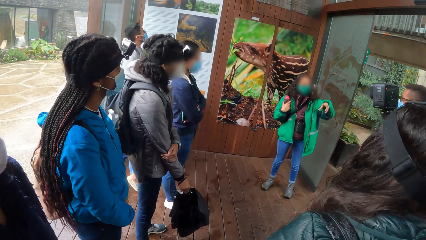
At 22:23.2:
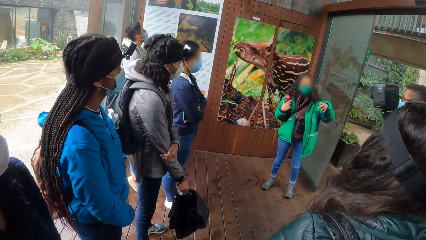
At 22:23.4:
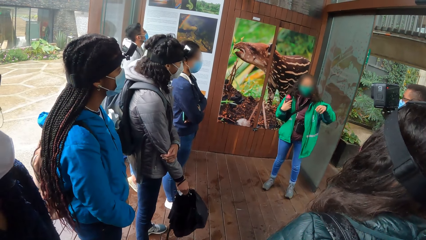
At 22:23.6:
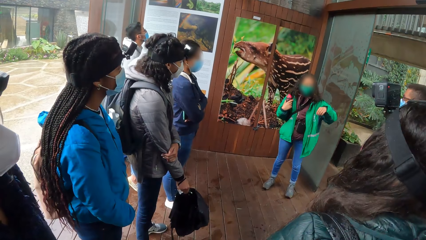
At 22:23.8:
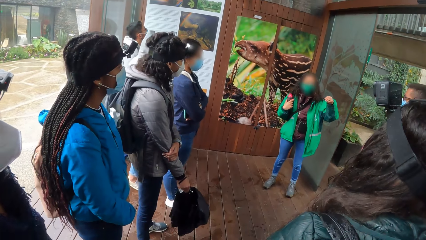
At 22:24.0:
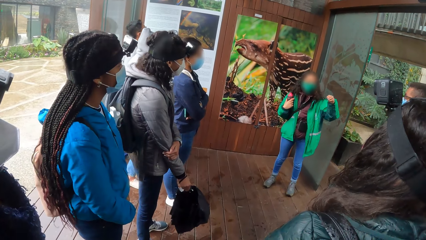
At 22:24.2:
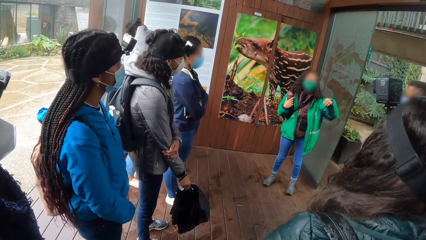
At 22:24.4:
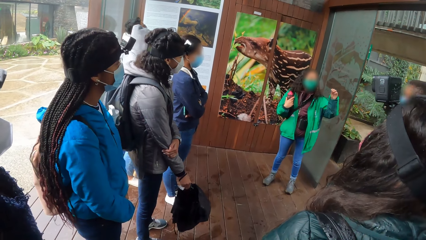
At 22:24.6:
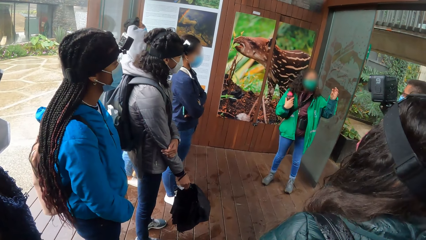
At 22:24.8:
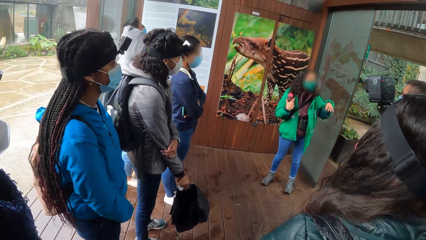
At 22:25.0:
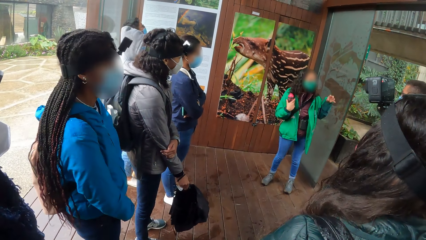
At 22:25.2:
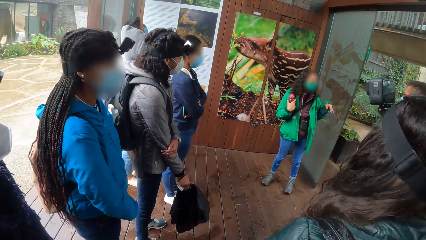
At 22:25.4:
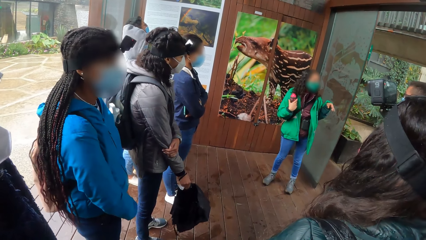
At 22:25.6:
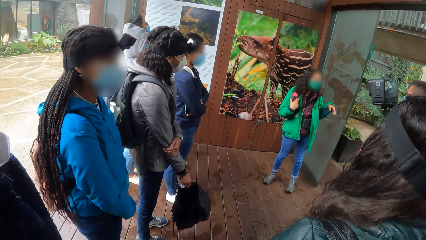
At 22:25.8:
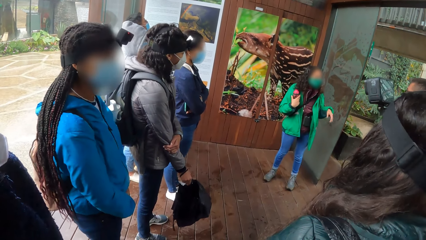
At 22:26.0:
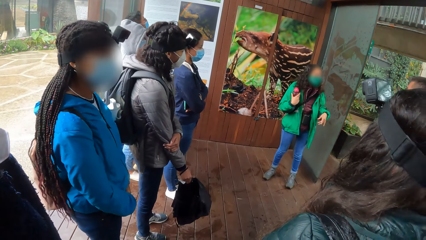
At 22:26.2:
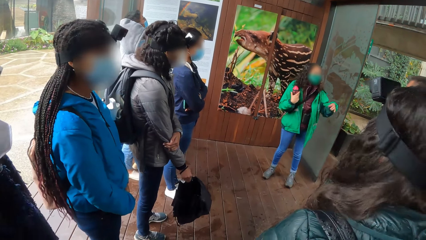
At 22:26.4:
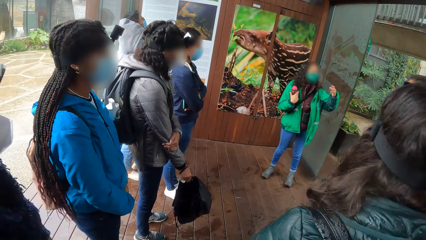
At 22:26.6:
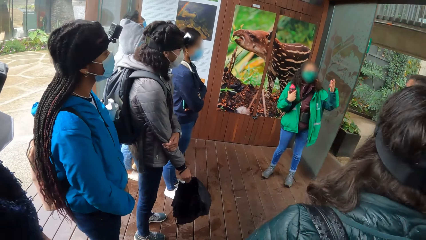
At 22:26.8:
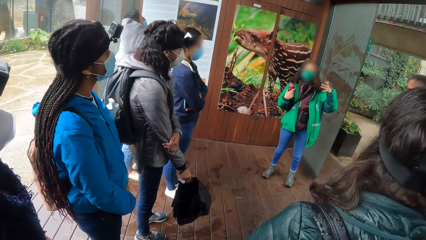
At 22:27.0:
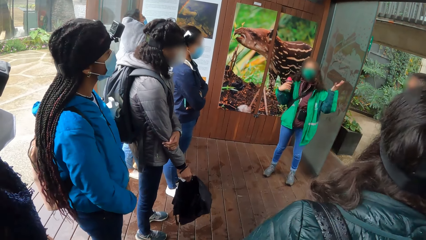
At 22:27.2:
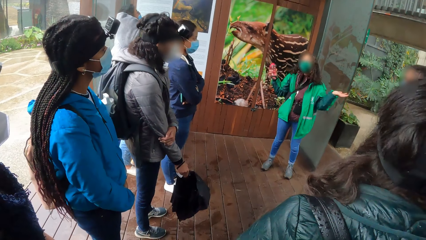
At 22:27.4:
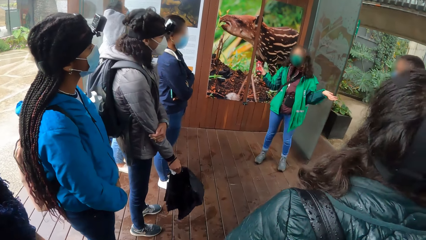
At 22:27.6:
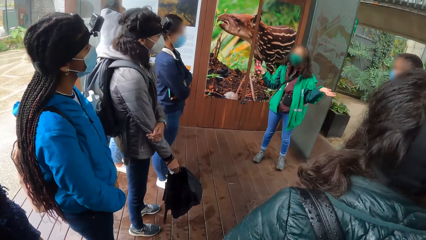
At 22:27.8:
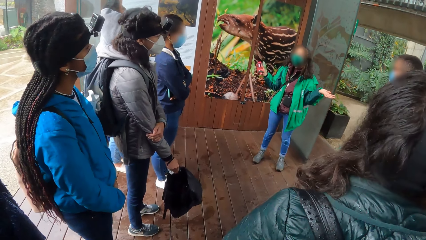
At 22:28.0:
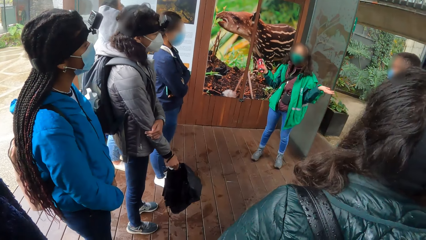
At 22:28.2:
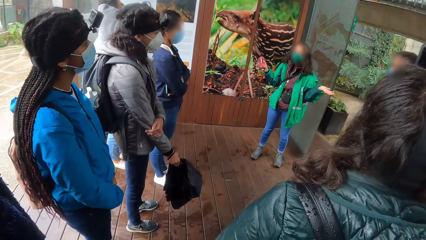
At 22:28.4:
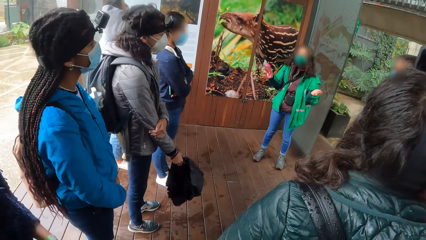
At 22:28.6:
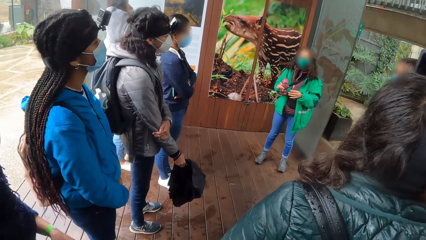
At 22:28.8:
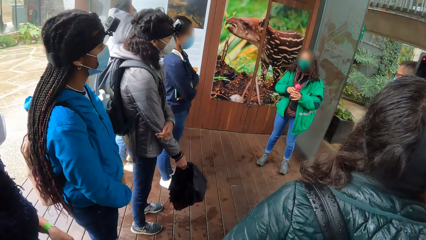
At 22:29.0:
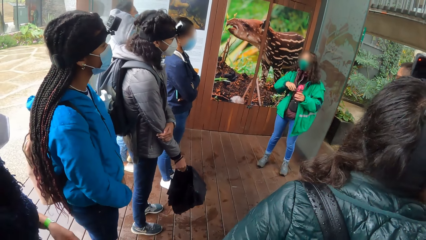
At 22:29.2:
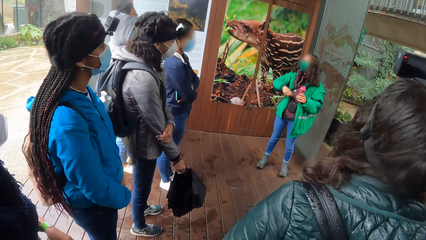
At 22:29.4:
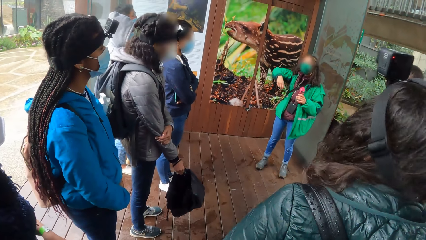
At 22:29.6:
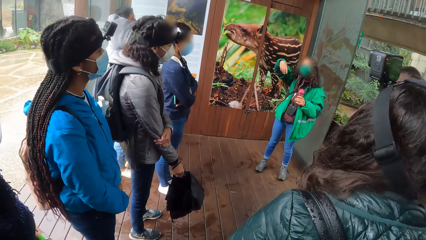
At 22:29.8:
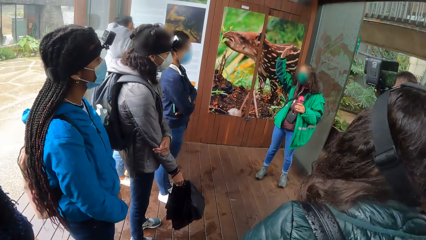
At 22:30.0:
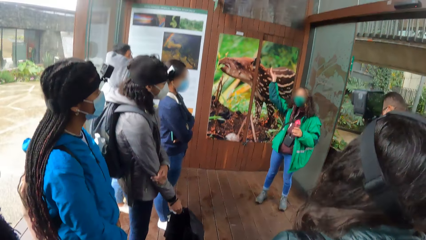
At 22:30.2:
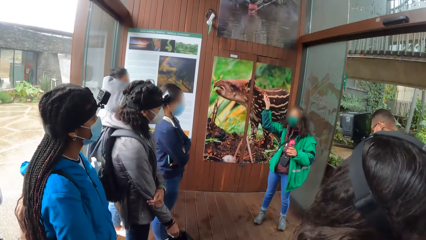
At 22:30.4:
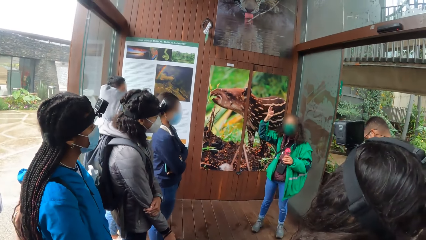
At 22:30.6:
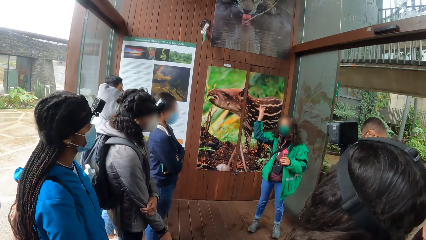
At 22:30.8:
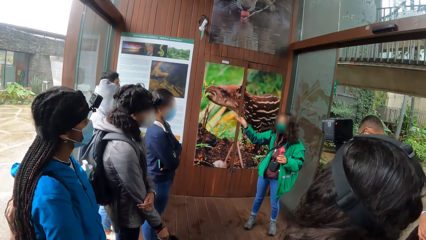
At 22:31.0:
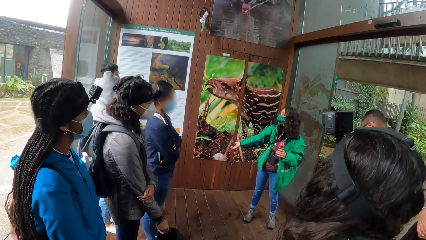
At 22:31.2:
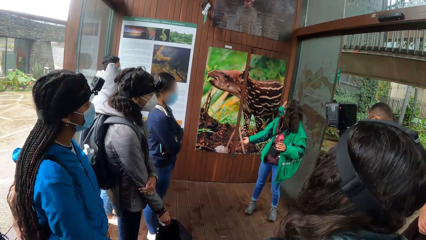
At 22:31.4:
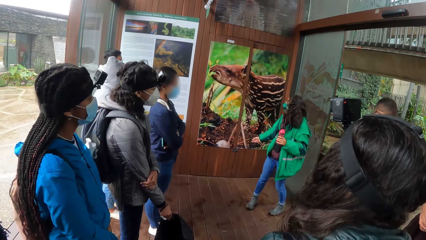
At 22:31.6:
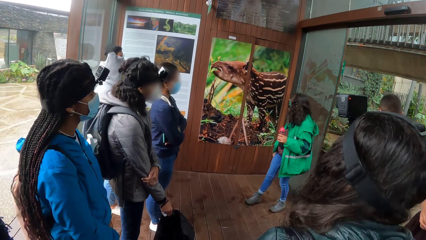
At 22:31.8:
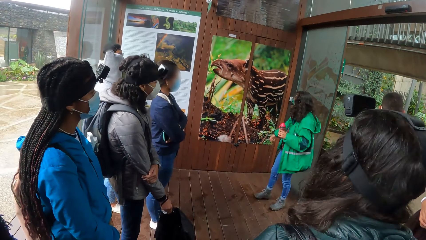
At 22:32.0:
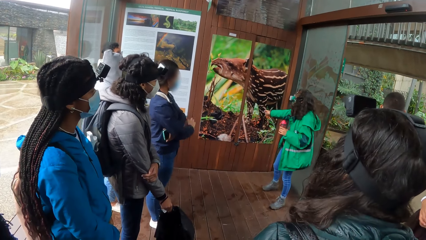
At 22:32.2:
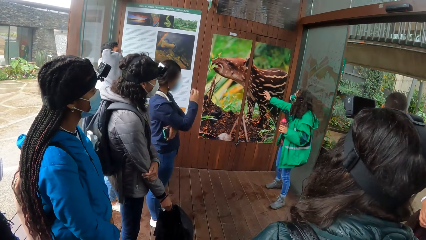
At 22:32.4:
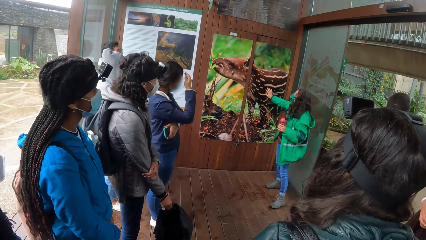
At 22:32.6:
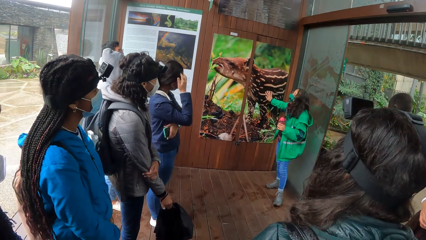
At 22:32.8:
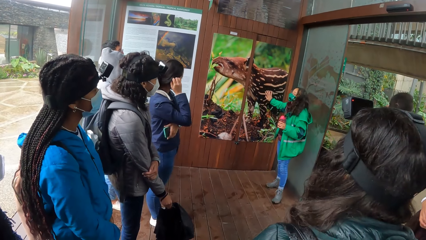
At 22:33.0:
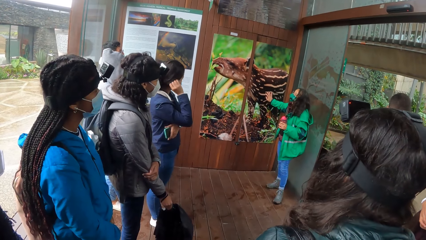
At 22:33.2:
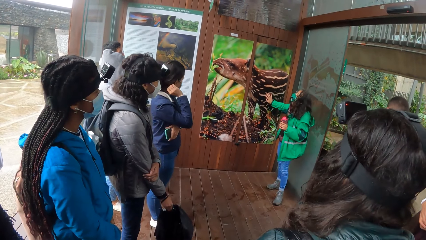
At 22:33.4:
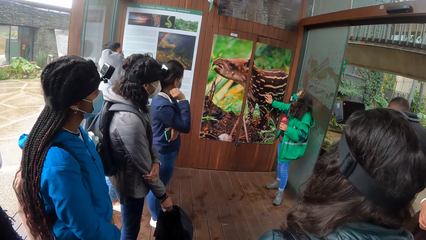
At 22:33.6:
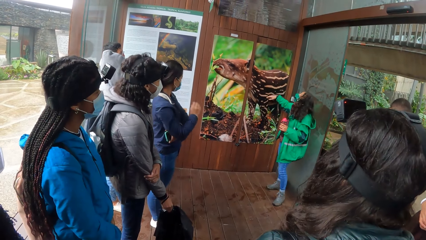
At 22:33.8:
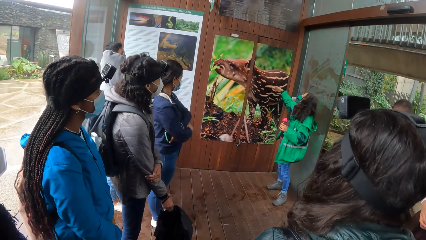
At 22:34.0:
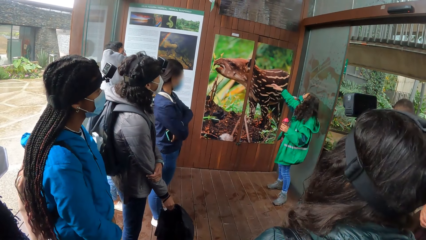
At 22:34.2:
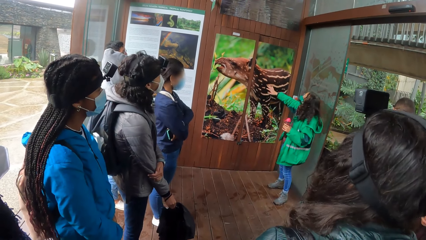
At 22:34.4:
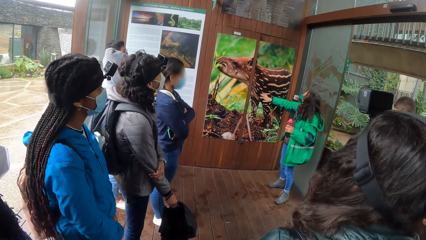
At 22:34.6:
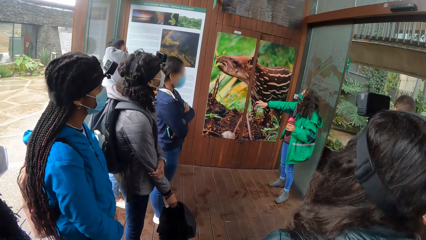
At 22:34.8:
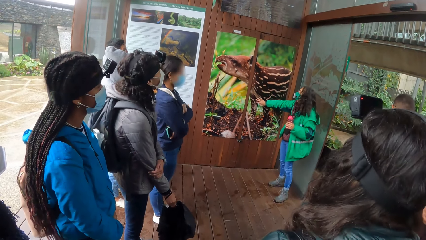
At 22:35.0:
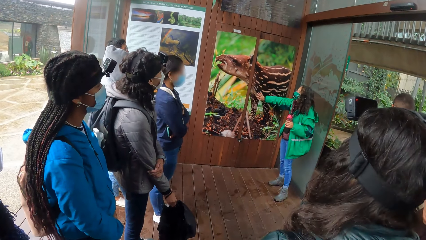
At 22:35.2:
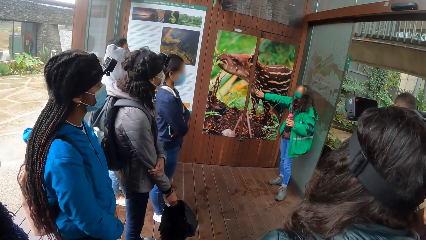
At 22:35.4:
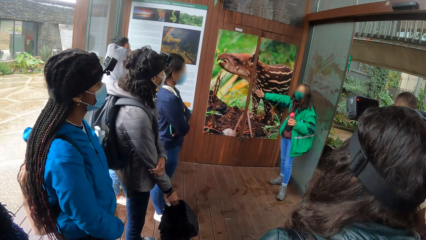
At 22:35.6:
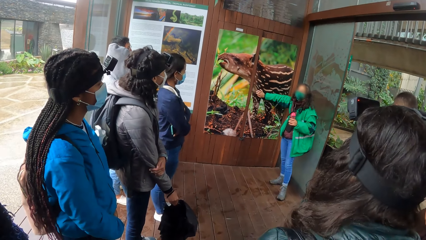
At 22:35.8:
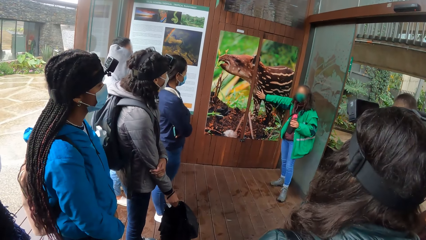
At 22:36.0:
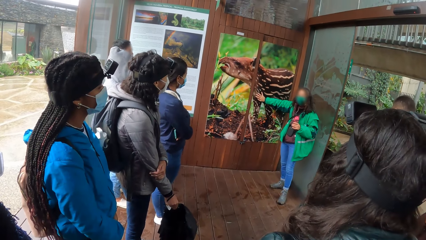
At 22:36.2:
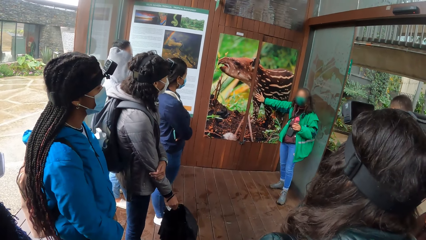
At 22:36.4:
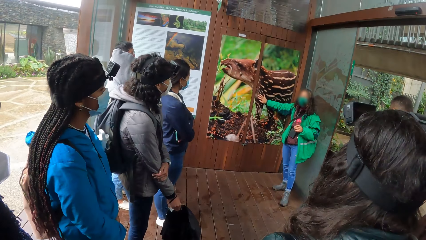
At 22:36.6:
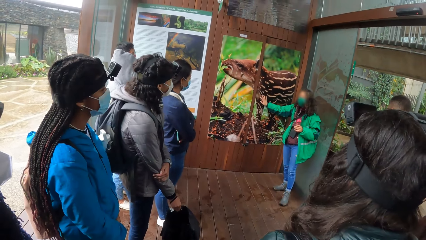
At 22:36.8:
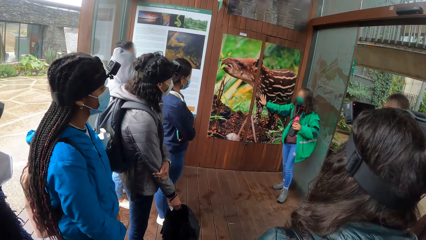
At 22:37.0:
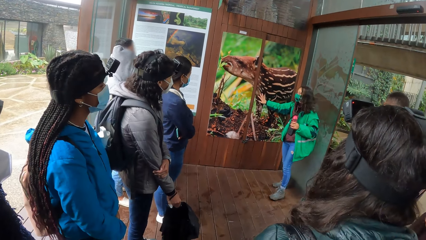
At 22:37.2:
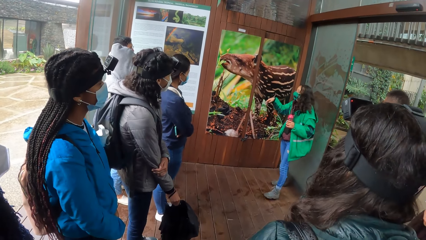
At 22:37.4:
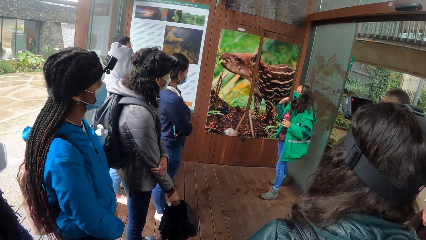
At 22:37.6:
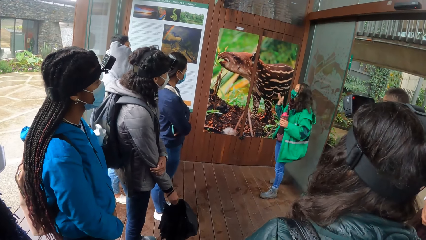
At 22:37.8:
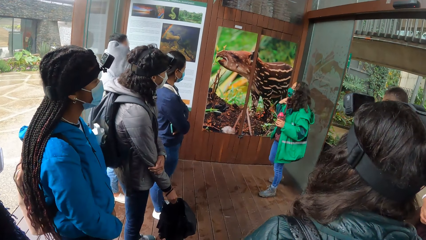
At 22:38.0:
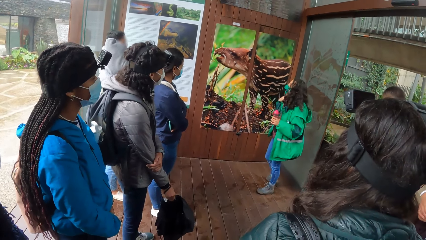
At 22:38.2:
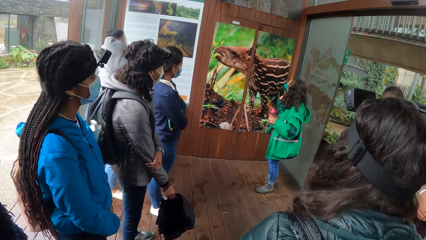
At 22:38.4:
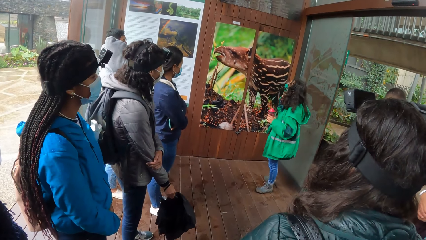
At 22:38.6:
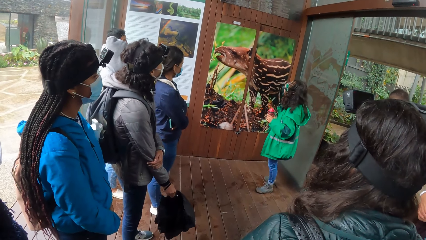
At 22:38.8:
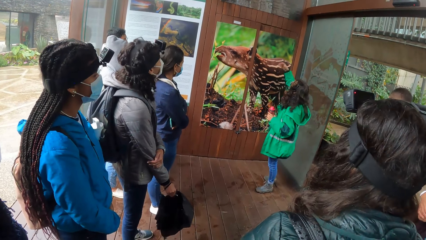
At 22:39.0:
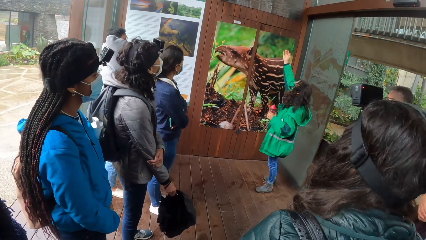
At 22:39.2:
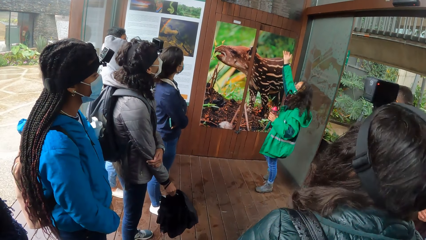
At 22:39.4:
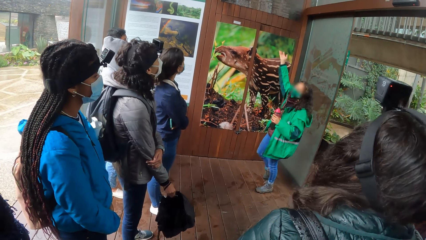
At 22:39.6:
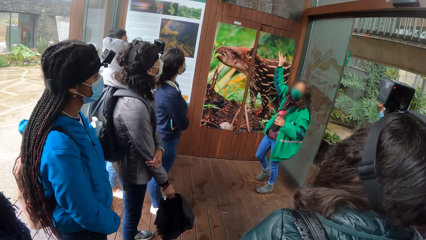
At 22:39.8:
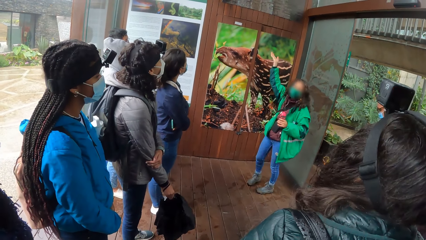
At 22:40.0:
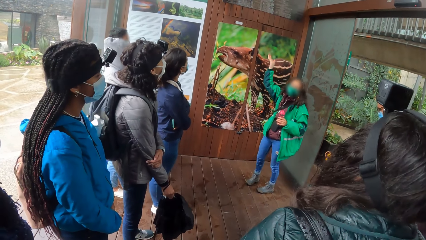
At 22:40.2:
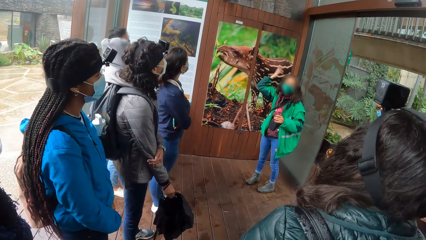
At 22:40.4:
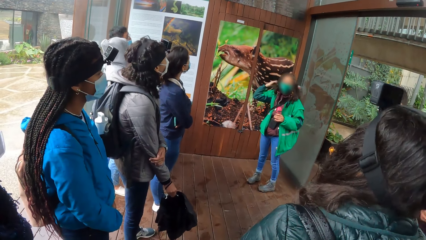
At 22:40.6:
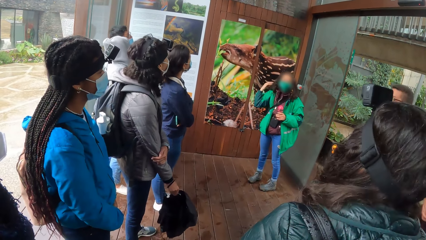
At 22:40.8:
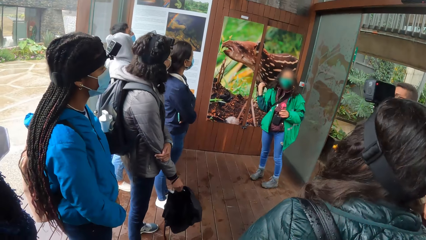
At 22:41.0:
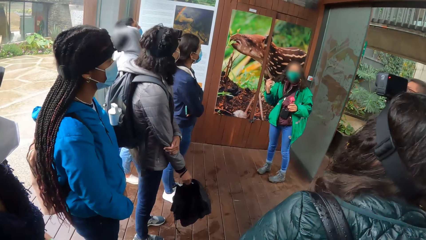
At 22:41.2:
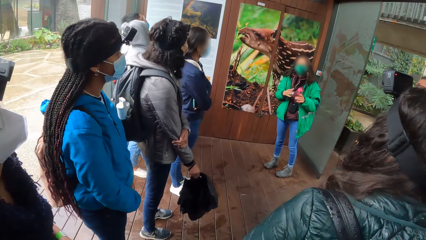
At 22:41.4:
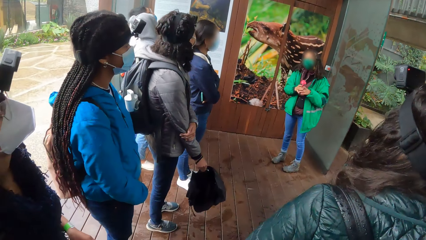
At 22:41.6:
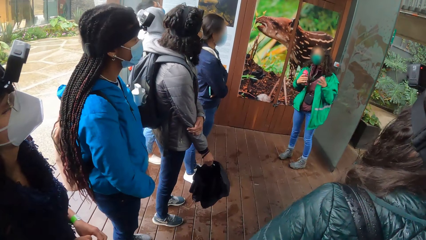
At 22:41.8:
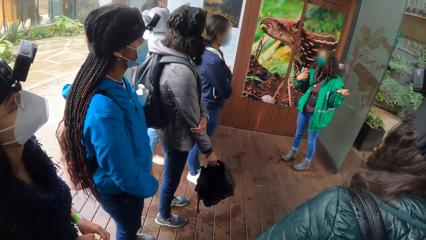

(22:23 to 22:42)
A woman passes the bottle to her left hand and explains the pictures on the wall.
